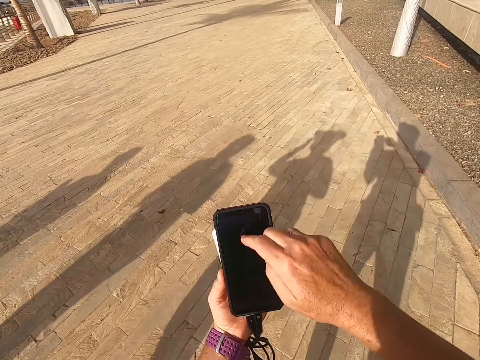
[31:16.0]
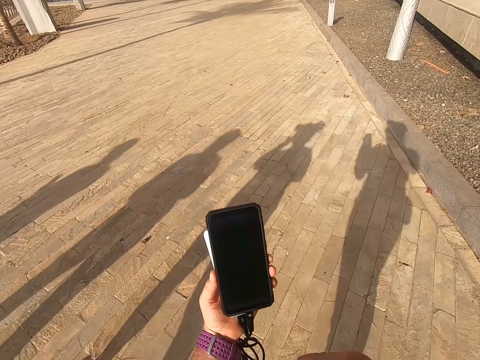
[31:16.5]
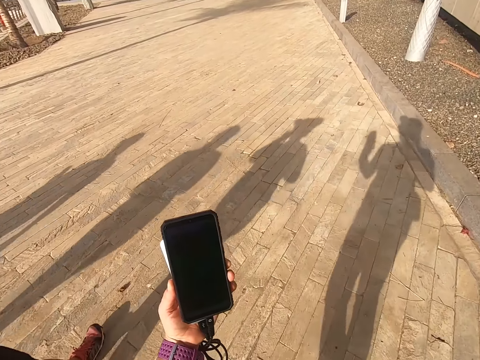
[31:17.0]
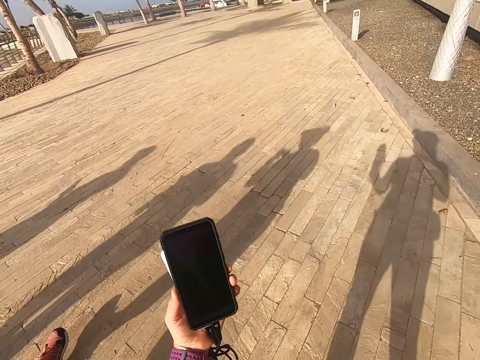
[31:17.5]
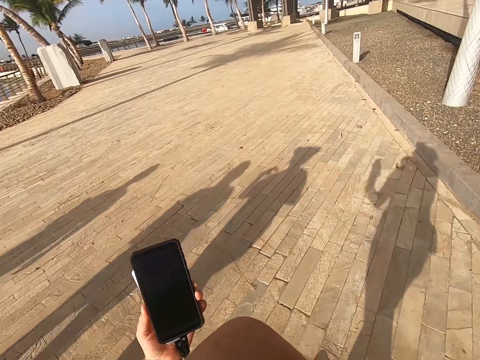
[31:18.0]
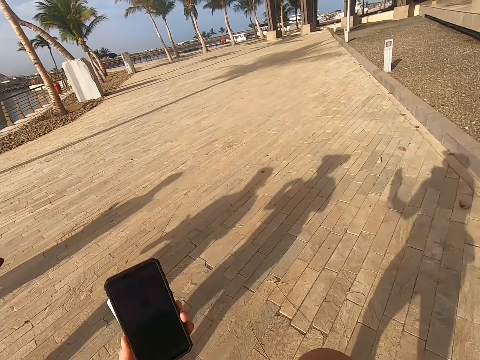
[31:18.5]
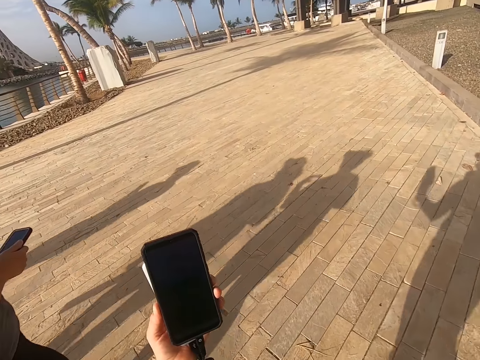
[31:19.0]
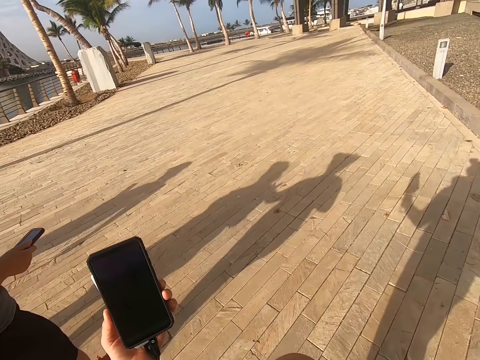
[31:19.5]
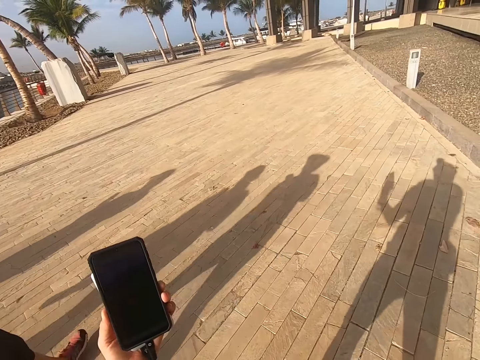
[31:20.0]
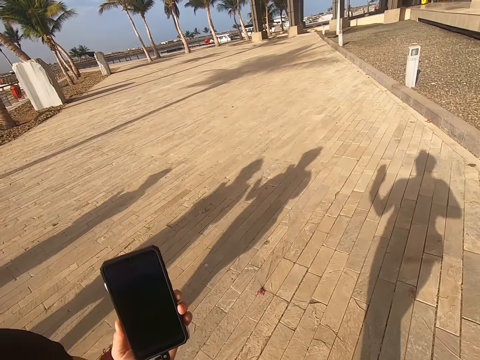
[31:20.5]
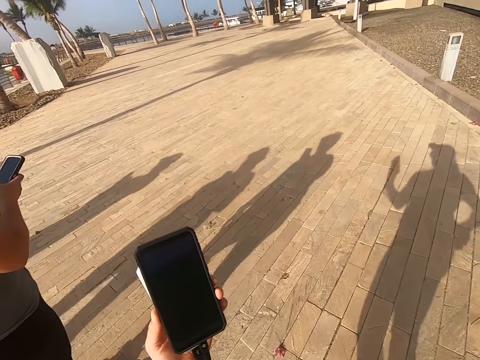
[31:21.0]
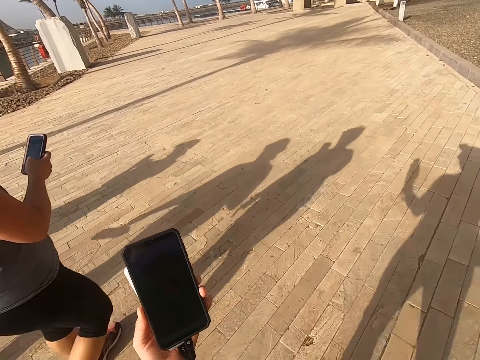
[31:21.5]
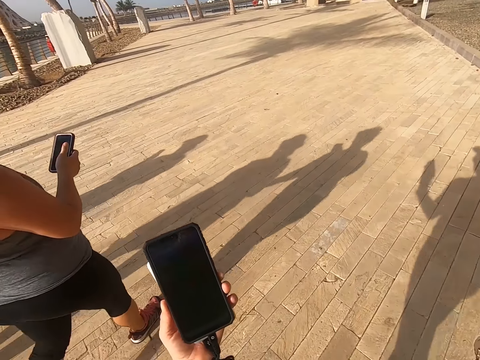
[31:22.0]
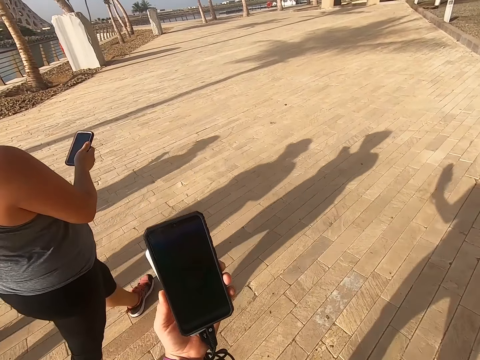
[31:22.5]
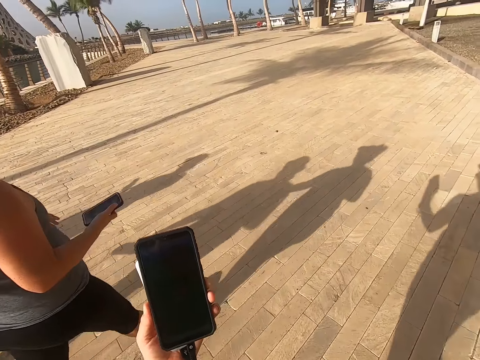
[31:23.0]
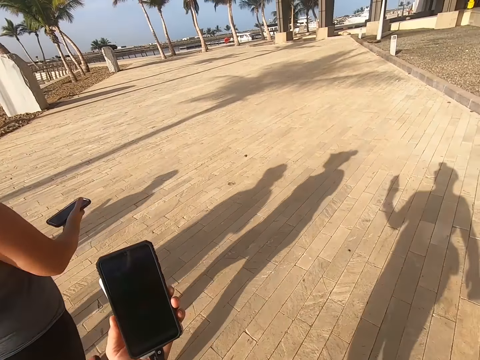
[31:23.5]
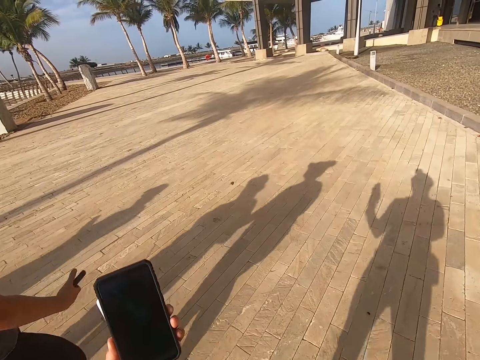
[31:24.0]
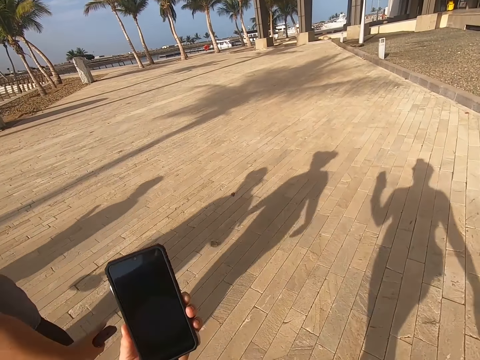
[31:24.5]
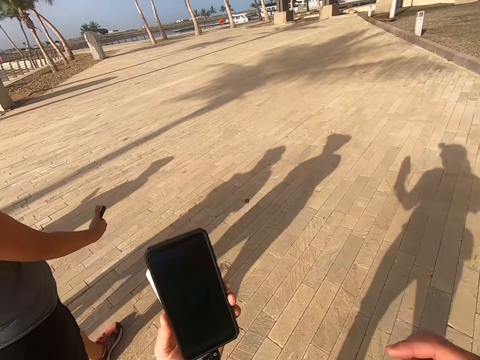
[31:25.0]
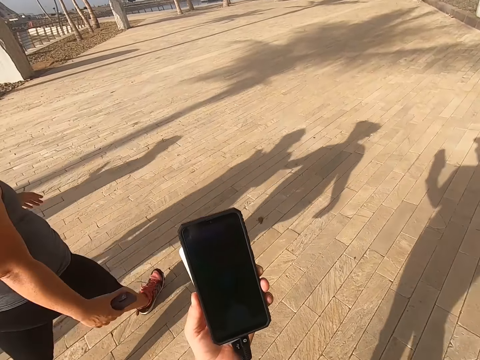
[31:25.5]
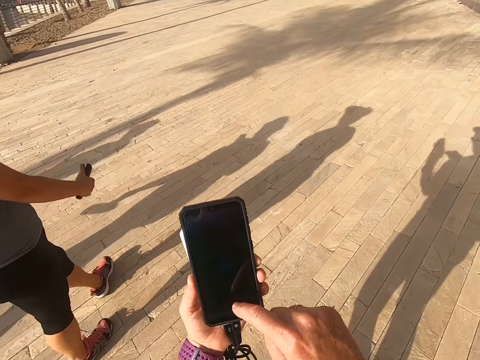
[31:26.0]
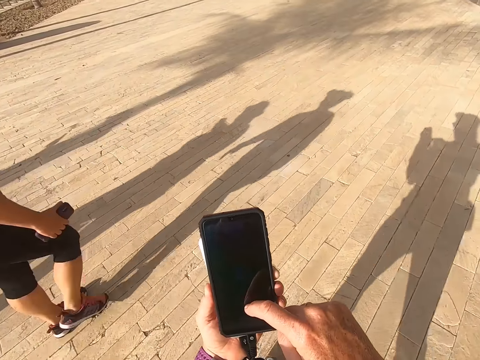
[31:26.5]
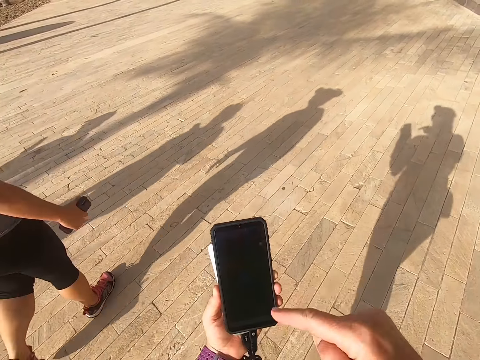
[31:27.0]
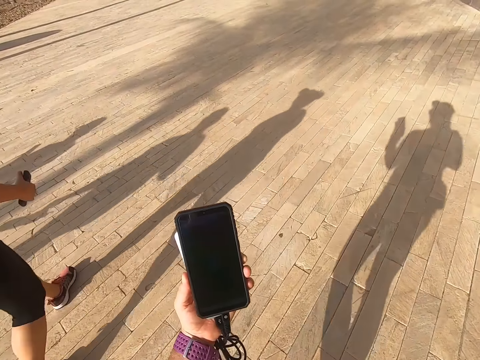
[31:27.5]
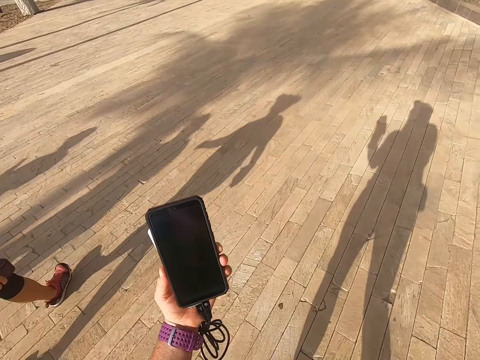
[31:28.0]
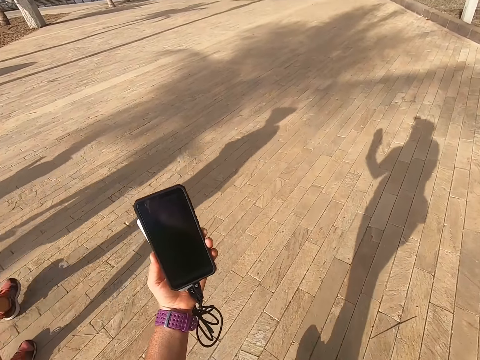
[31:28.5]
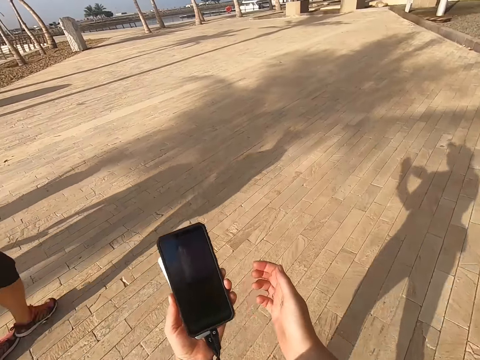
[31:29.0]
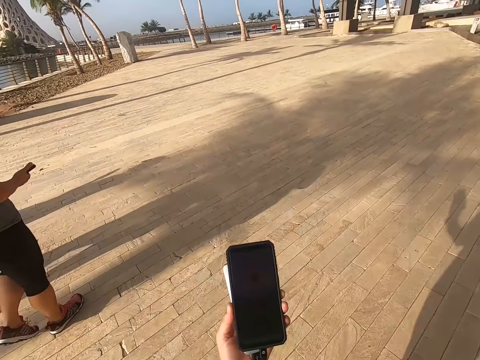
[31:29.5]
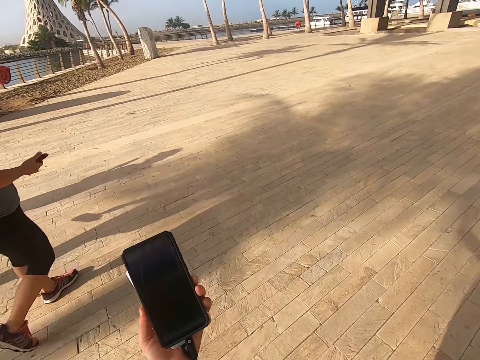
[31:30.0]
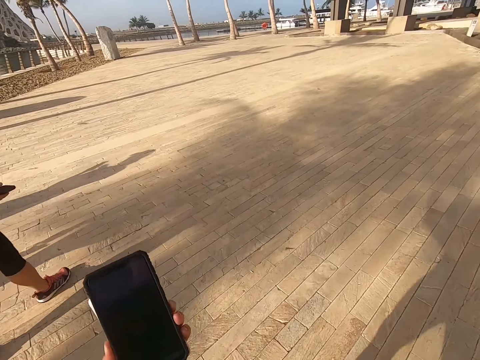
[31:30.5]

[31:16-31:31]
The camera wearer touches the phone. They take a selfie. They look at the phone. A man walks on the road. The camera wearer looks at the phone. They scroll the phone. They touch the phone. They look at the phone. They take a selfie.

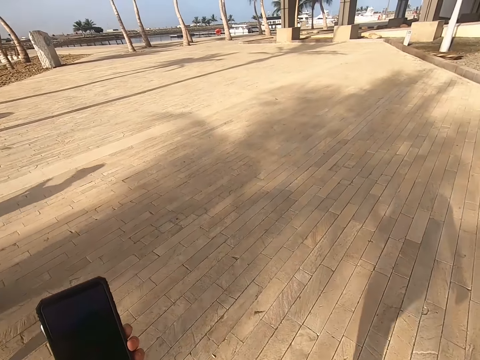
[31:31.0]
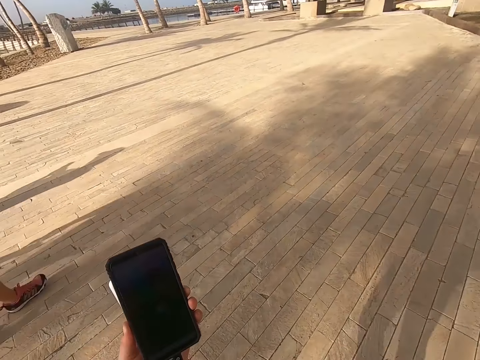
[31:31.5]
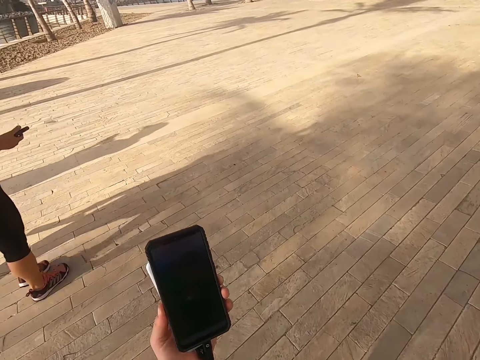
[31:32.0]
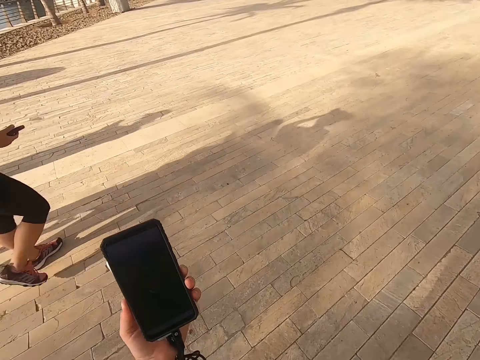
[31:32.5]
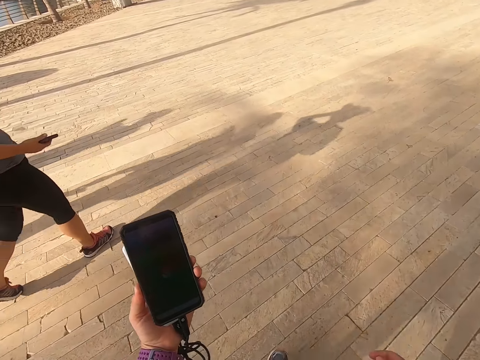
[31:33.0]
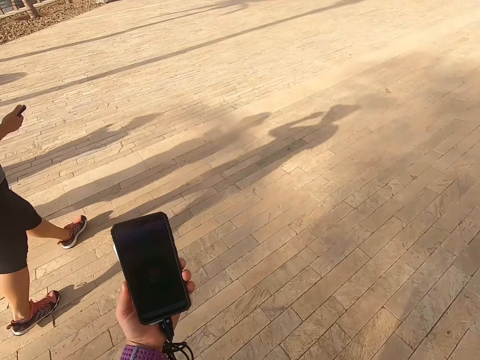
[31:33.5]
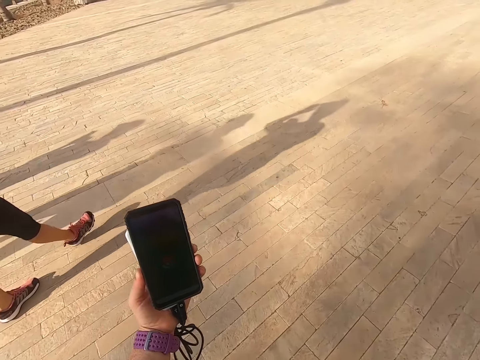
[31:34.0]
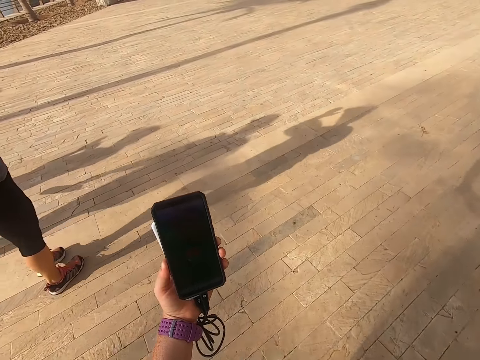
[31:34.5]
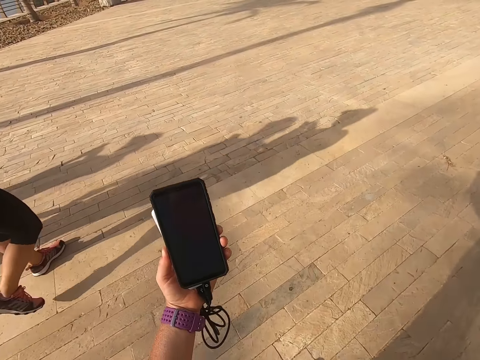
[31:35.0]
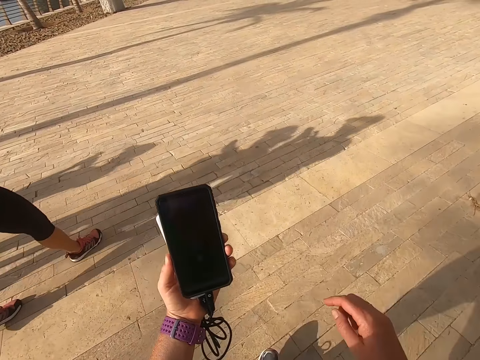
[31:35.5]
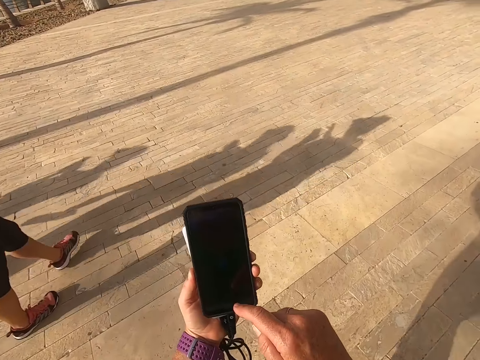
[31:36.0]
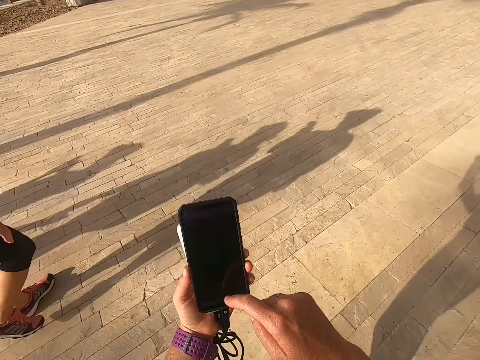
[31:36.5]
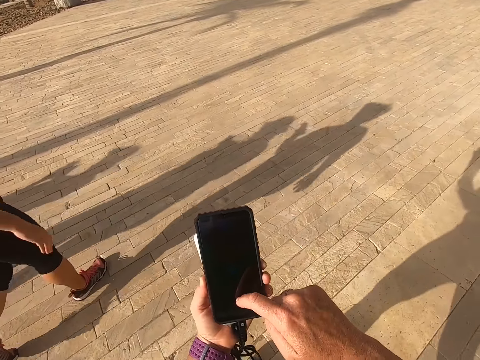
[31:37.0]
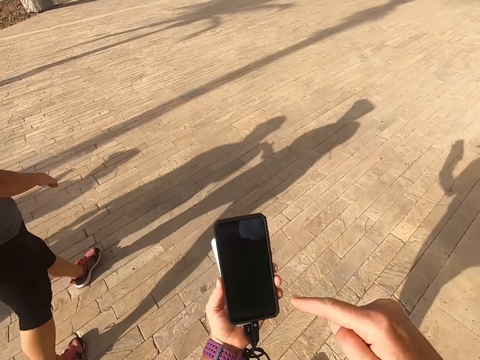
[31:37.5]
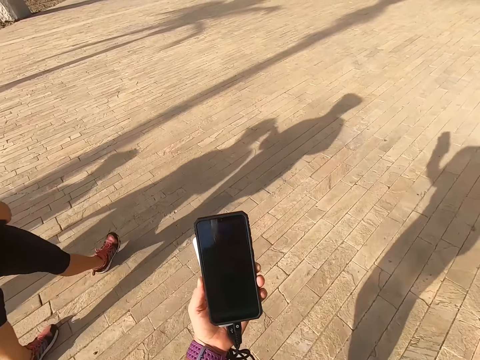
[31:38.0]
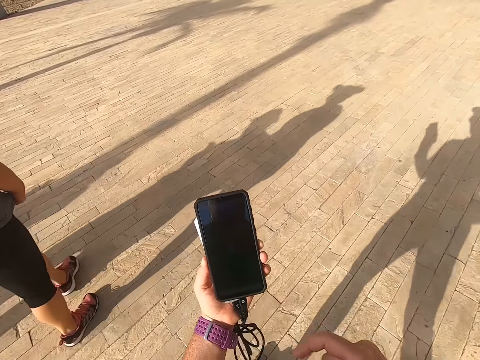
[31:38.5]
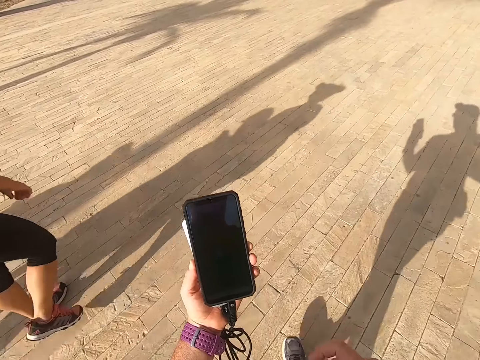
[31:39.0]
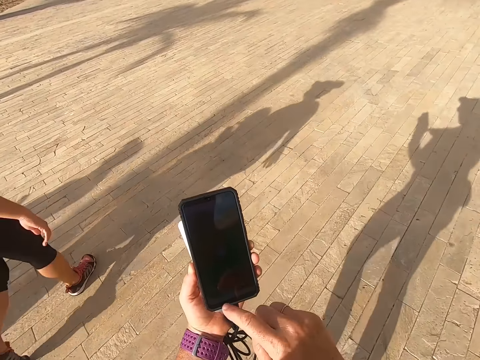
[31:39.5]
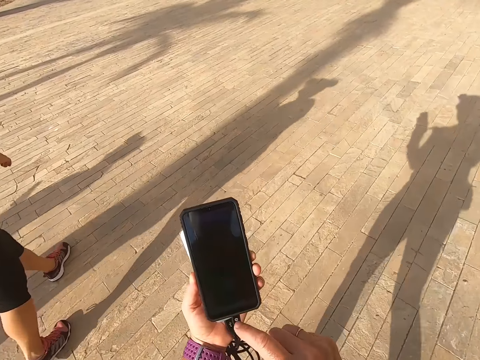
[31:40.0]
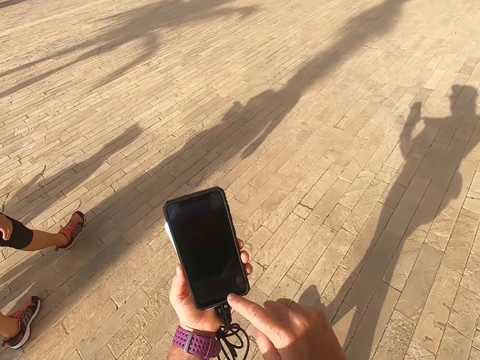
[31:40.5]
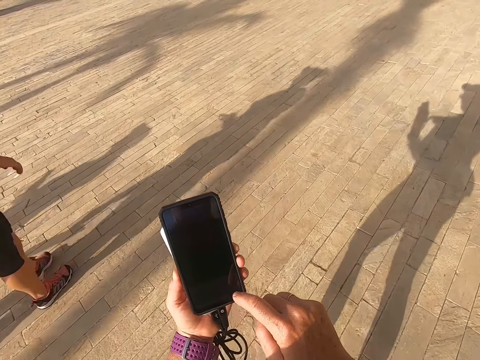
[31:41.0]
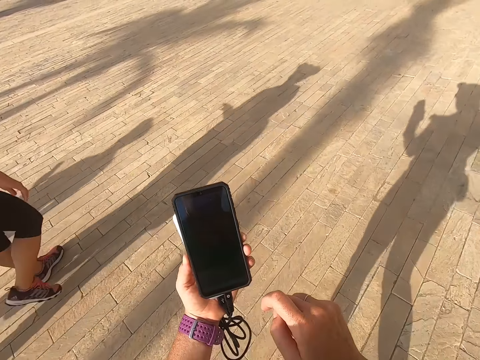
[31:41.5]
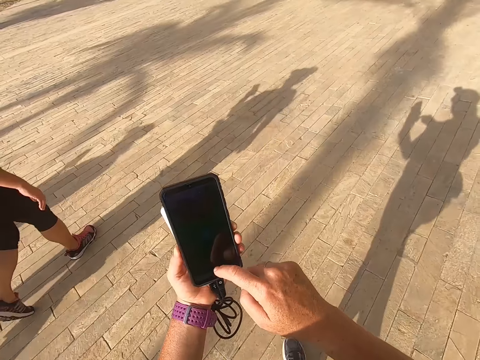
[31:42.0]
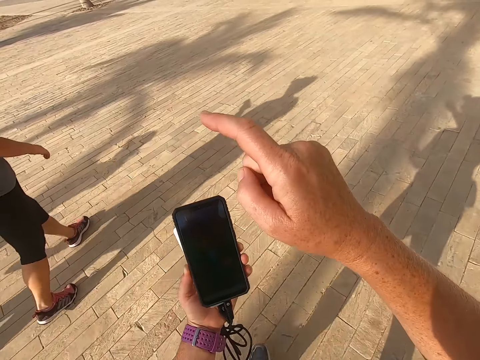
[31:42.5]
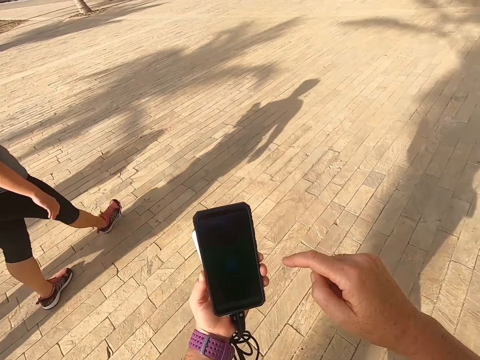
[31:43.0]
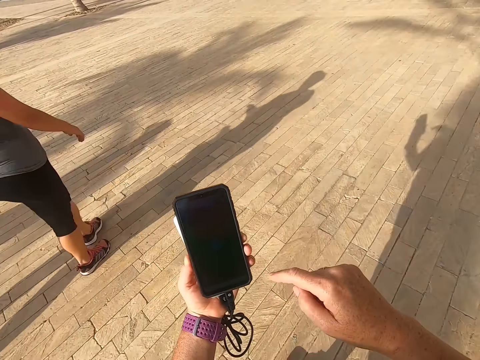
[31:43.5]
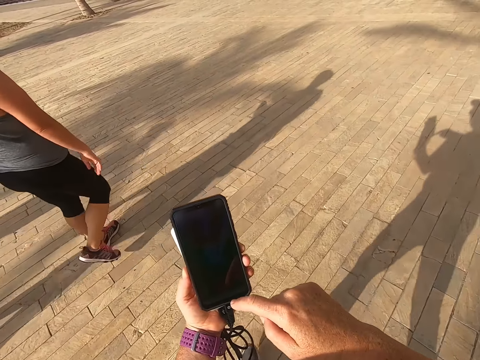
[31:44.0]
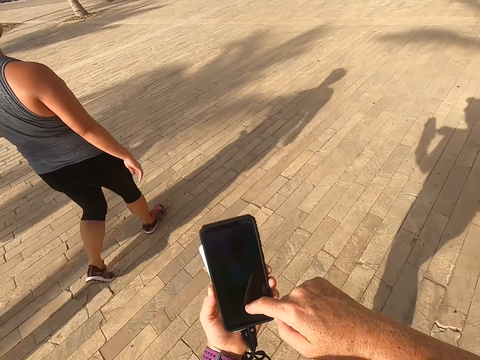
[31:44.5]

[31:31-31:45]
A man walks on the road. The camera wearer looks at the phone. They scroll the phone. They touch the phone. They take a selfie. The man walks on the road. The camera wearer looks at the phone. They scroll the phone. They touch the phone. They take a selfie.
